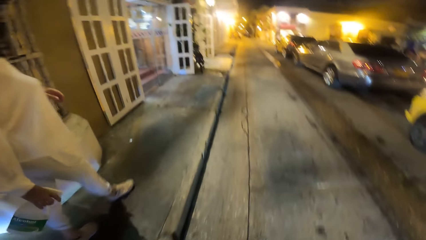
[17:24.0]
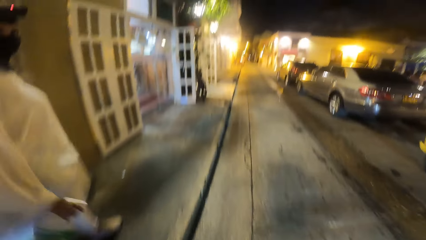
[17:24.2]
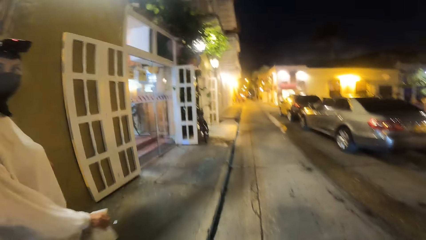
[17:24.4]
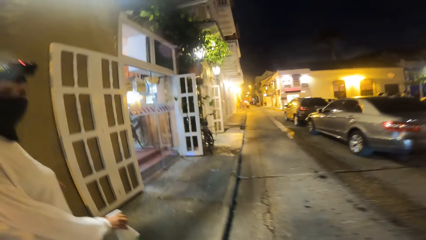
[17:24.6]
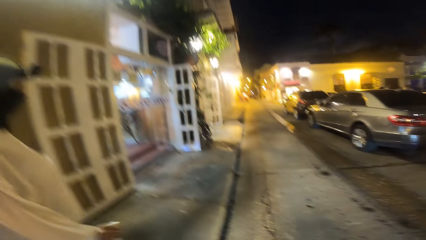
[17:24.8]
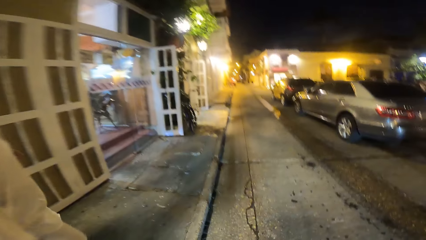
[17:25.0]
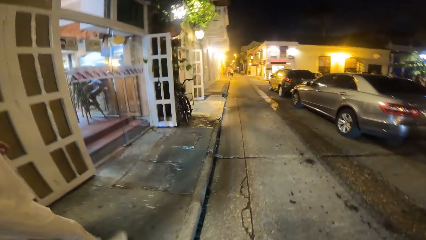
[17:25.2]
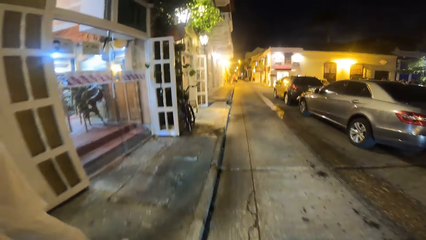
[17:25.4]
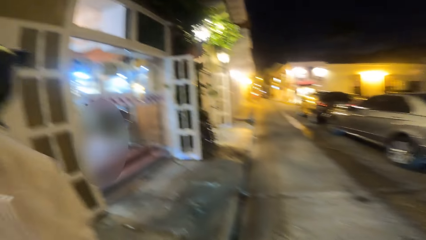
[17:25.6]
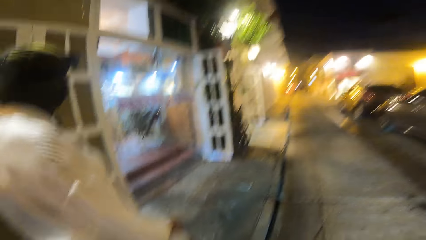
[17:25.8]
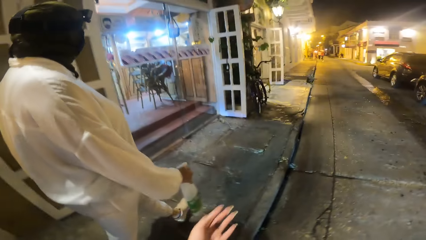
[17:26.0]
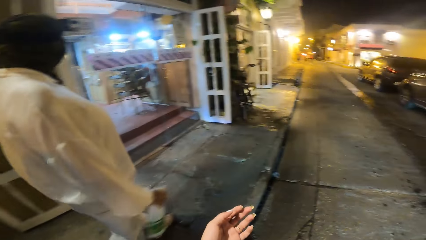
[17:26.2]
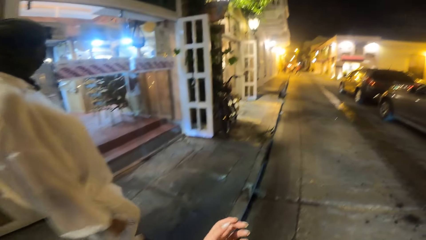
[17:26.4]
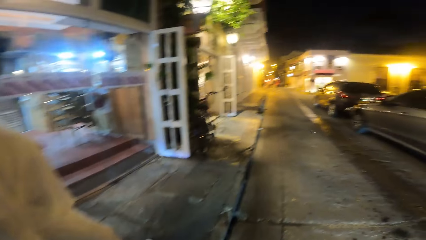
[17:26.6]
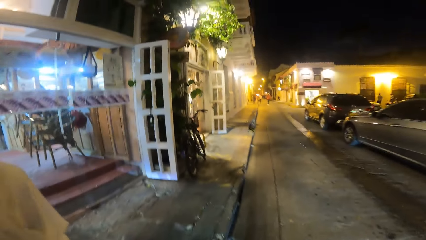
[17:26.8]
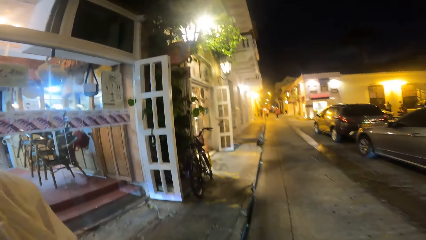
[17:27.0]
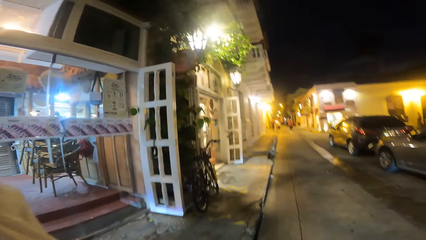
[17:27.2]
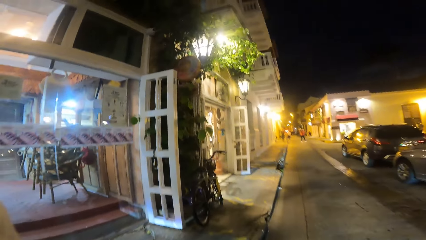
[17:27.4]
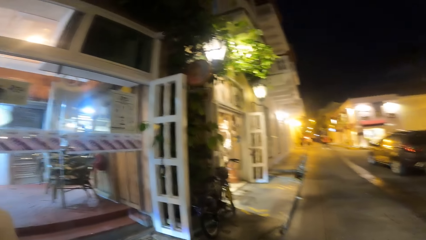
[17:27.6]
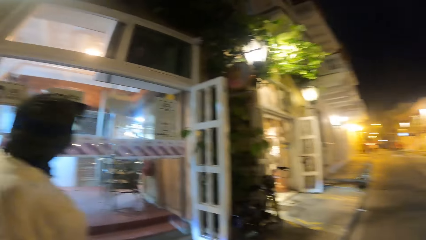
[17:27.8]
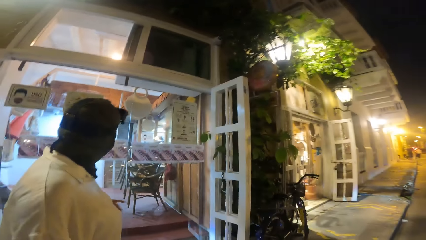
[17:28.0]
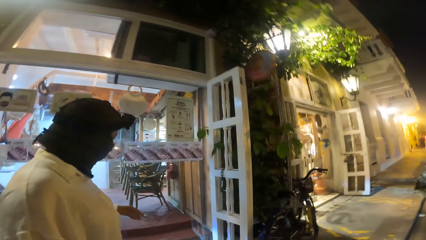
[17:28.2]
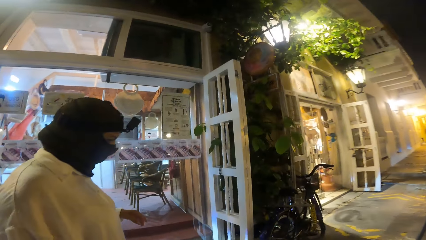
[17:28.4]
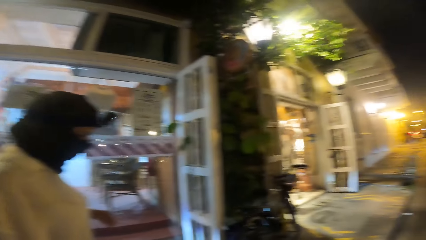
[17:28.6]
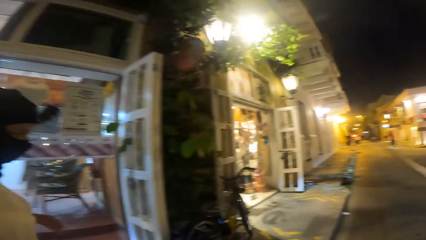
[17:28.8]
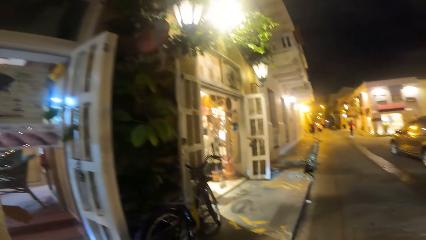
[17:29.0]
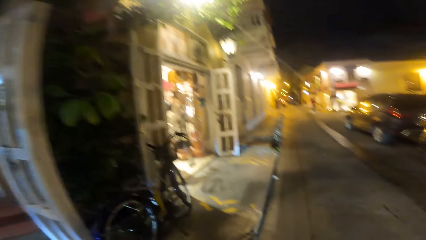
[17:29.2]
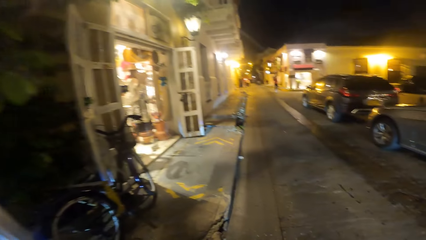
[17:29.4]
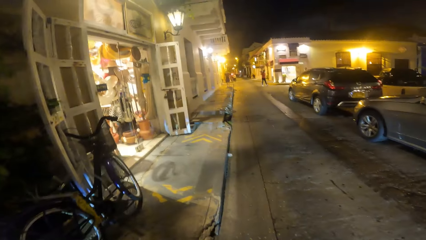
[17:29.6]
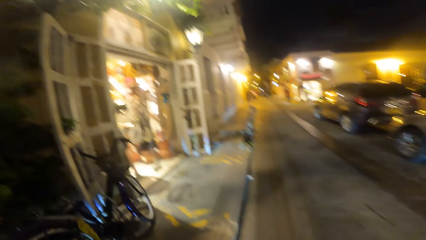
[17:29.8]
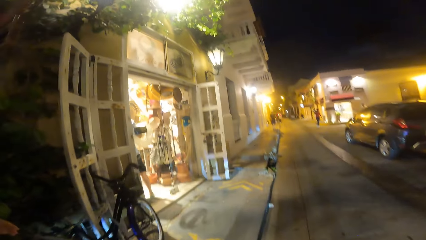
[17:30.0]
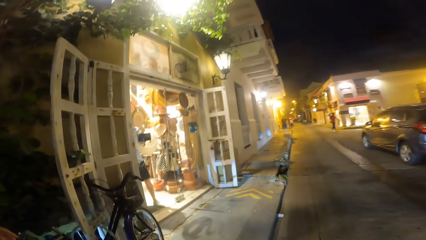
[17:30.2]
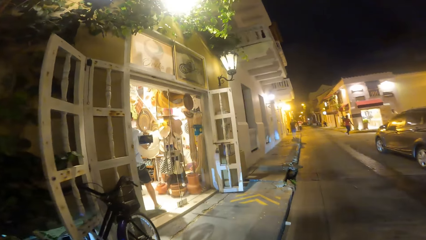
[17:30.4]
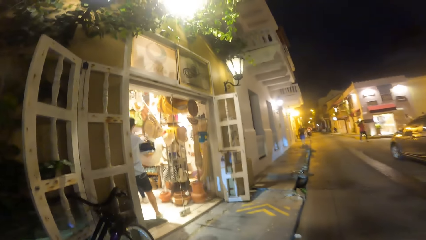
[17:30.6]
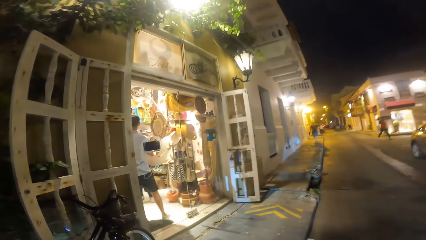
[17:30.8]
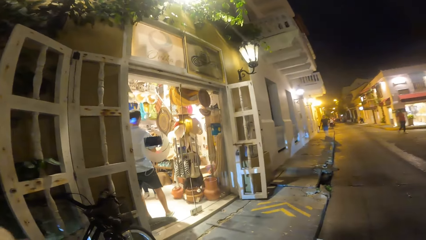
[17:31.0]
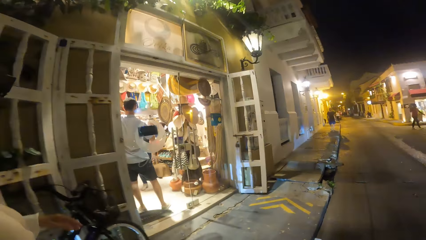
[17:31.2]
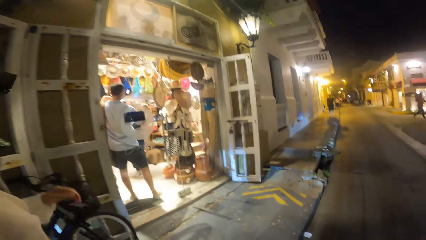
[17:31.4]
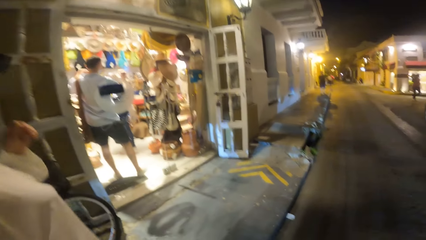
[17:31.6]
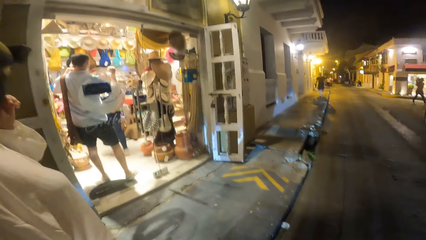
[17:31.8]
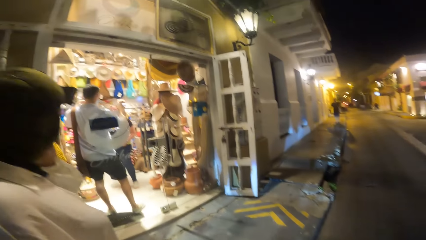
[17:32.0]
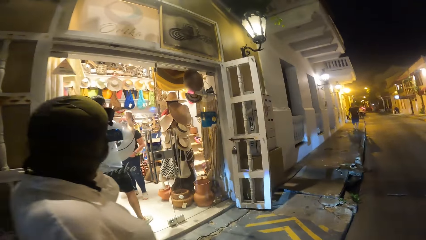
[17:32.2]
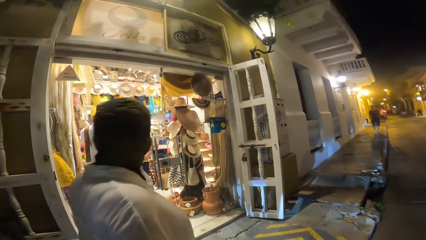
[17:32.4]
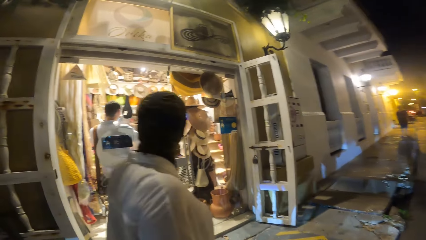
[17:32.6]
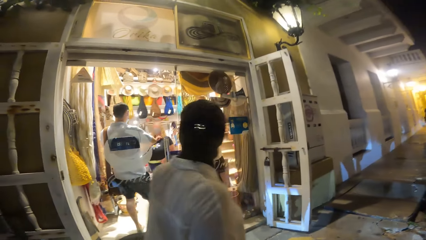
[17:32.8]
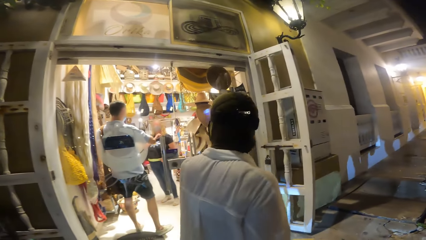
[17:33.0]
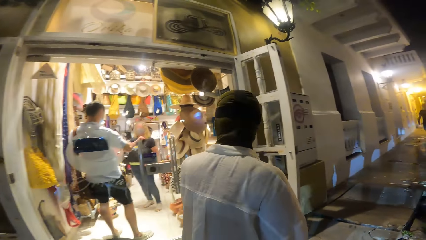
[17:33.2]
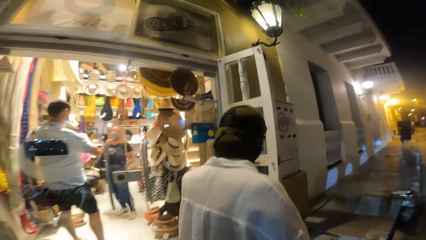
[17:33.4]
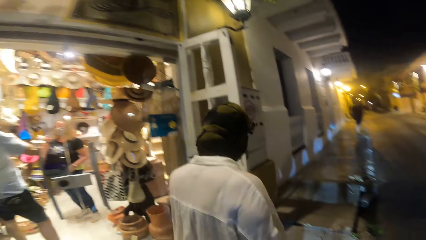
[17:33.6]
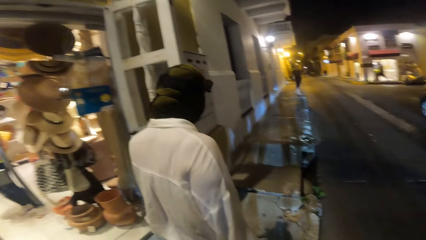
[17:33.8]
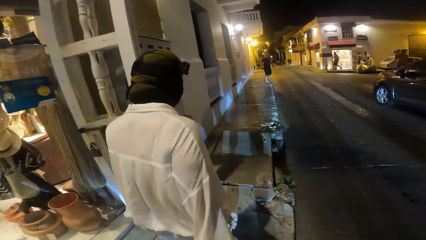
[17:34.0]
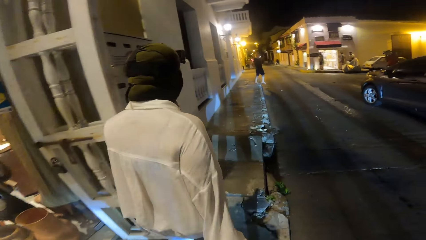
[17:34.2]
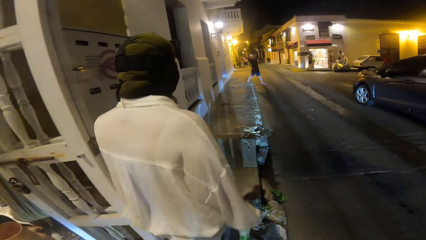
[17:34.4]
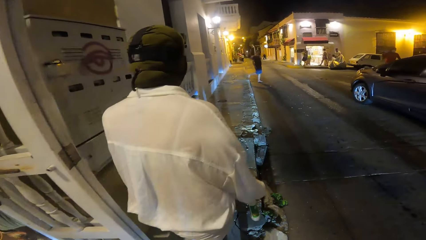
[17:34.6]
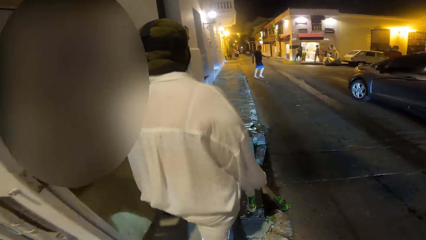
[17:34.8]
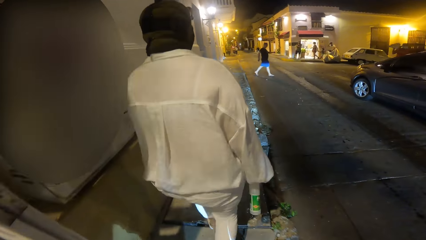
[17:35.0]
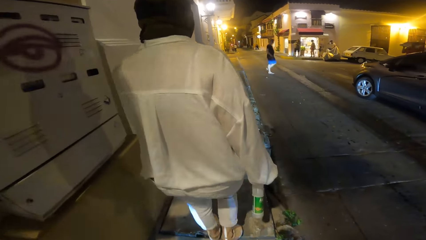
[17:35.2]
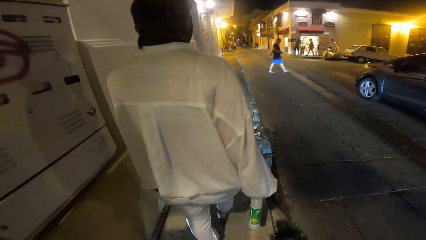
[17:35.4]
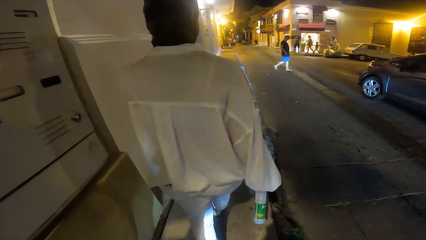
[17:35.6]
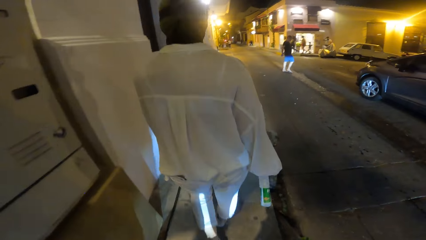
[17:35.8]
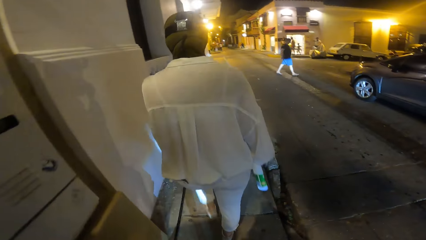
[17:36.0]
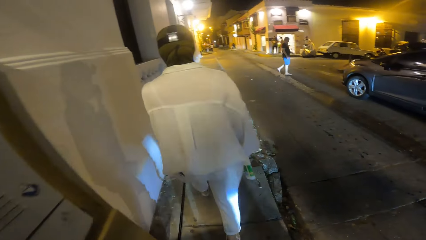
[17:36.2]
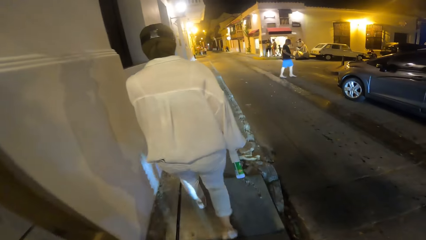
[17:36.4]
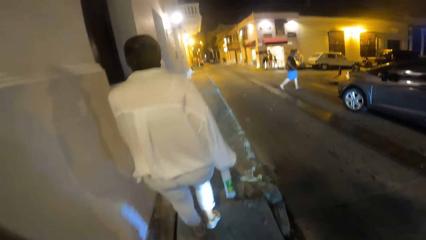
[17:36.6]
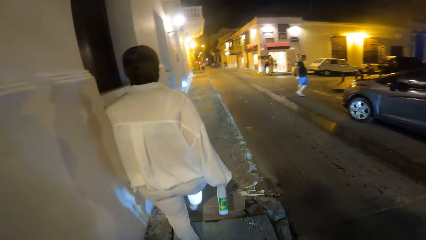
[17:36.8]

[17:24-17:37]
The camera wearer interacts with the man. The man adjusts the hood on her face with her left hand.
